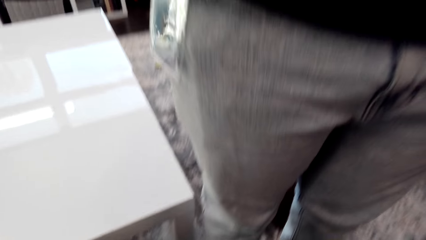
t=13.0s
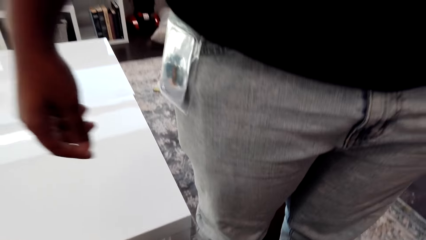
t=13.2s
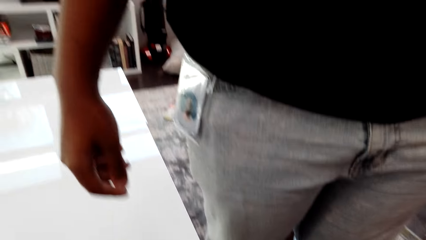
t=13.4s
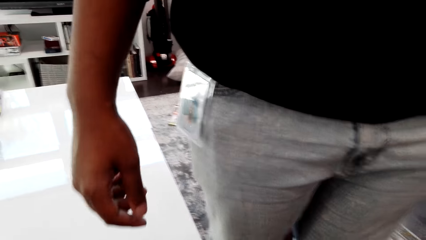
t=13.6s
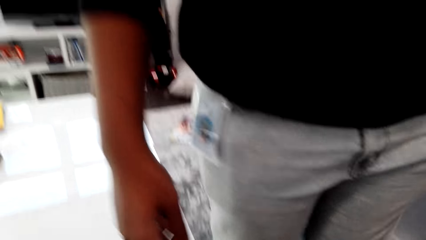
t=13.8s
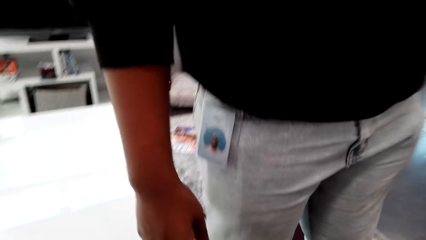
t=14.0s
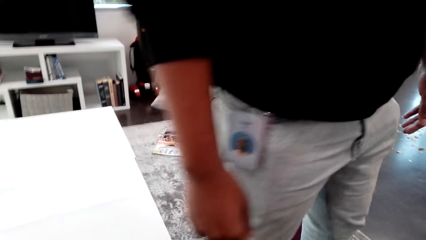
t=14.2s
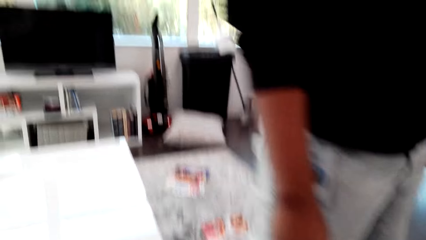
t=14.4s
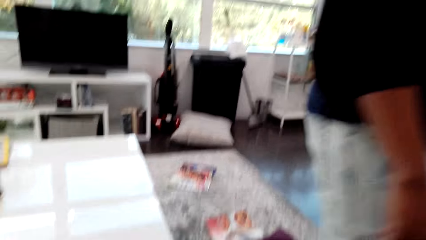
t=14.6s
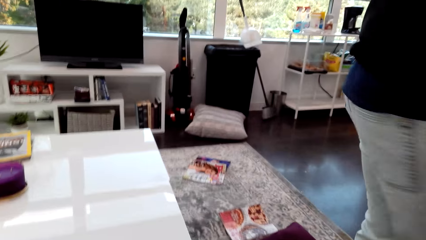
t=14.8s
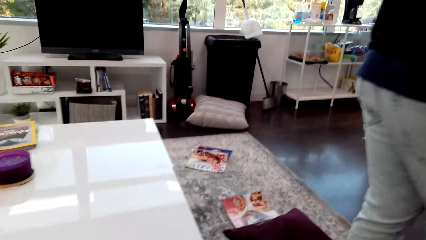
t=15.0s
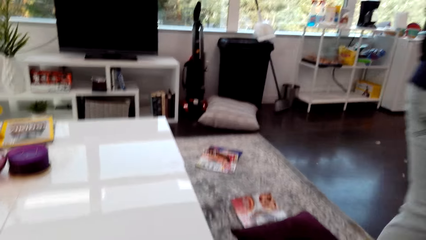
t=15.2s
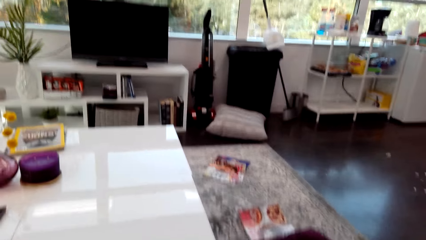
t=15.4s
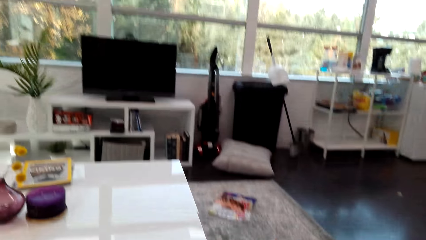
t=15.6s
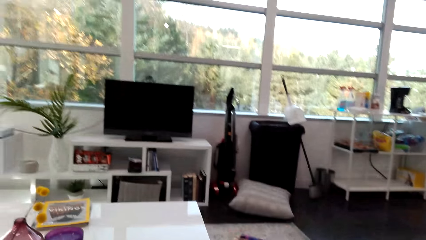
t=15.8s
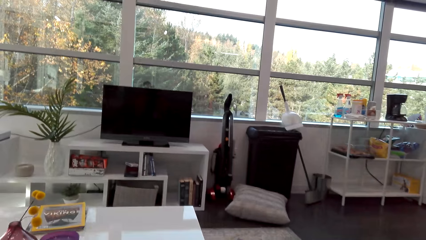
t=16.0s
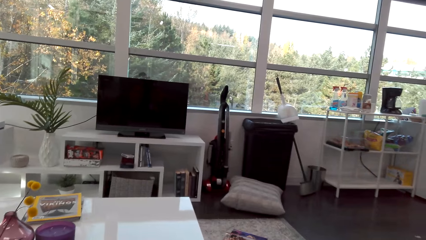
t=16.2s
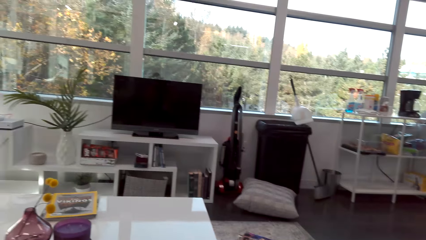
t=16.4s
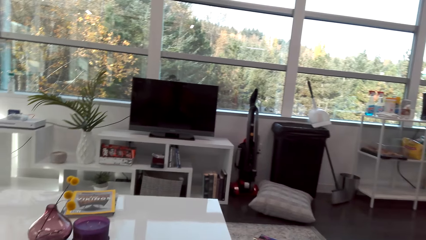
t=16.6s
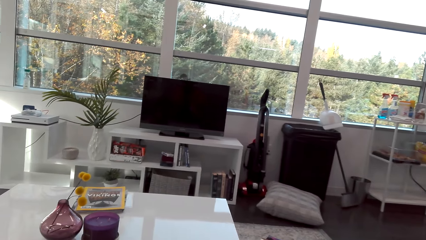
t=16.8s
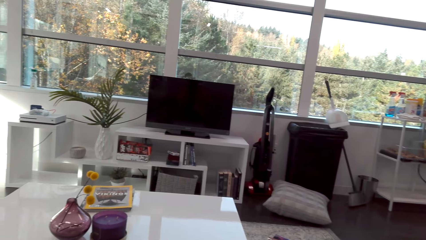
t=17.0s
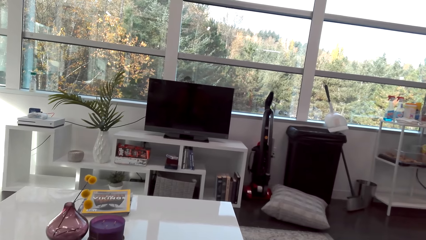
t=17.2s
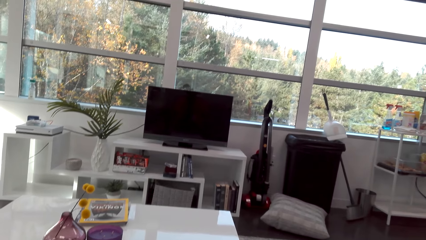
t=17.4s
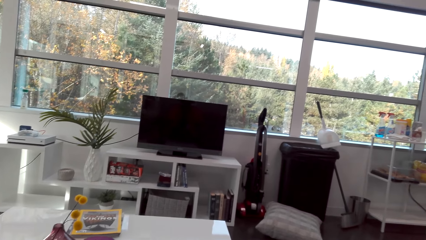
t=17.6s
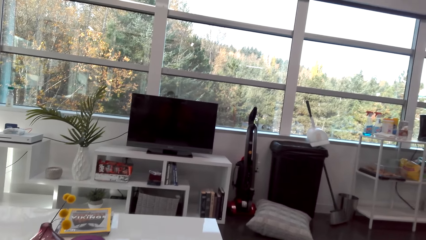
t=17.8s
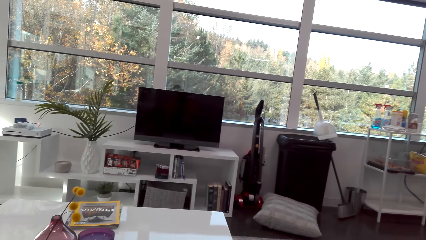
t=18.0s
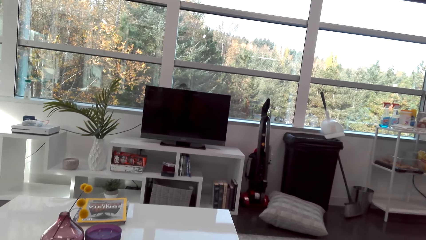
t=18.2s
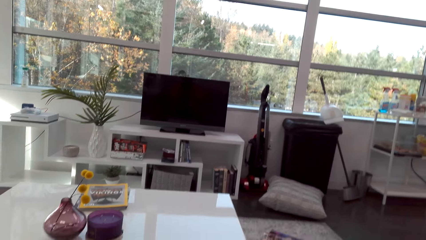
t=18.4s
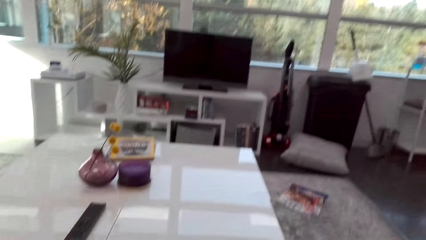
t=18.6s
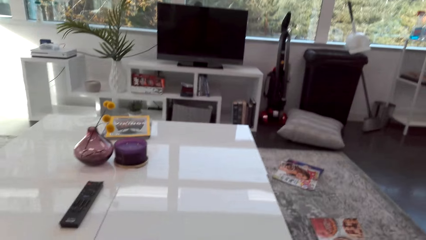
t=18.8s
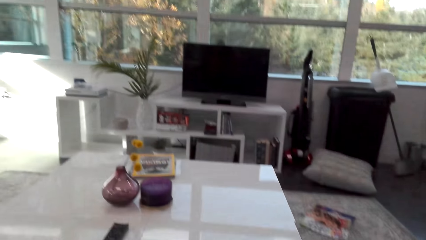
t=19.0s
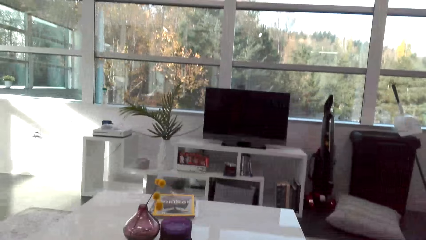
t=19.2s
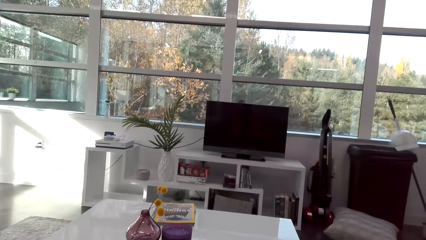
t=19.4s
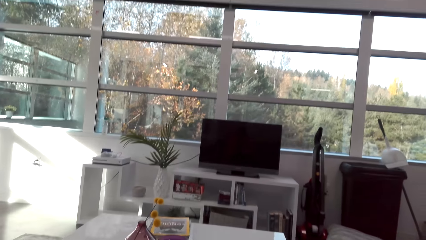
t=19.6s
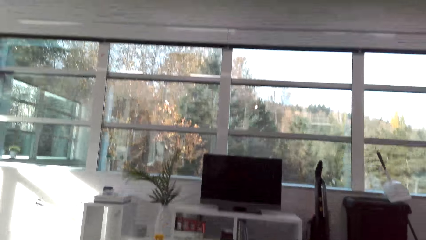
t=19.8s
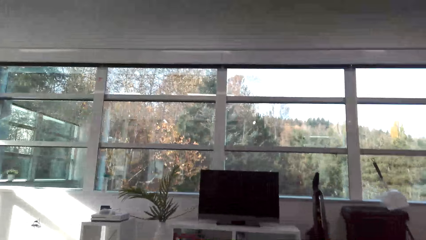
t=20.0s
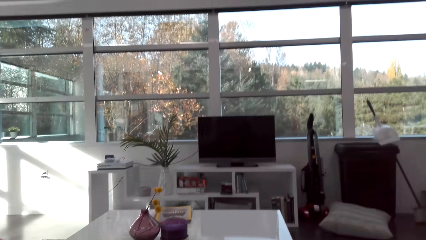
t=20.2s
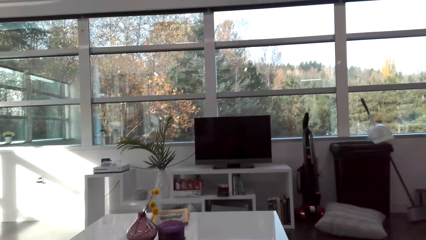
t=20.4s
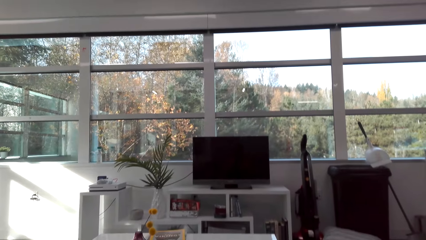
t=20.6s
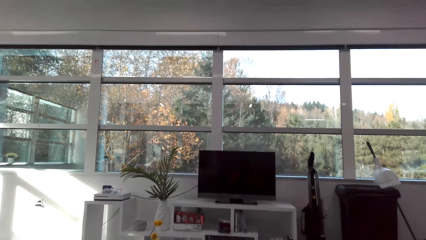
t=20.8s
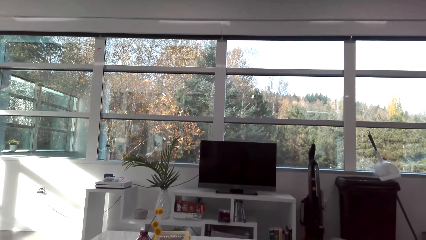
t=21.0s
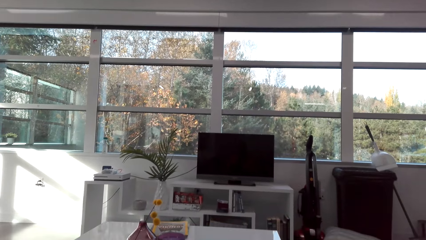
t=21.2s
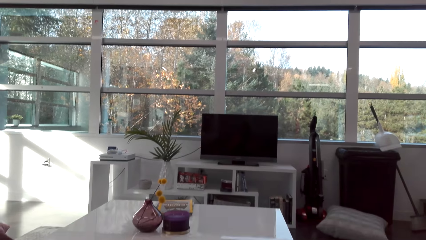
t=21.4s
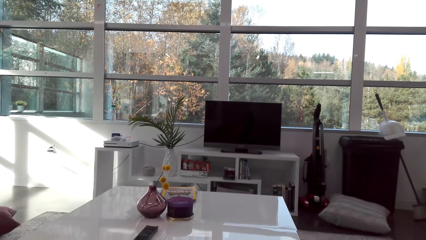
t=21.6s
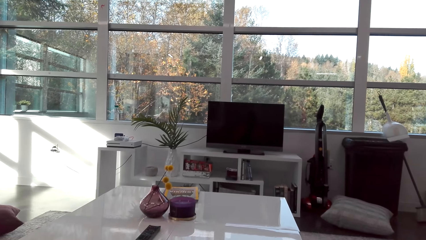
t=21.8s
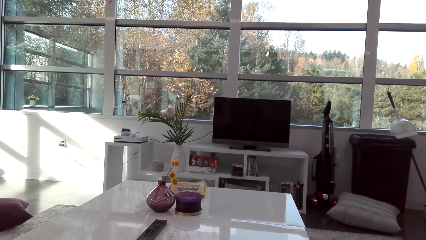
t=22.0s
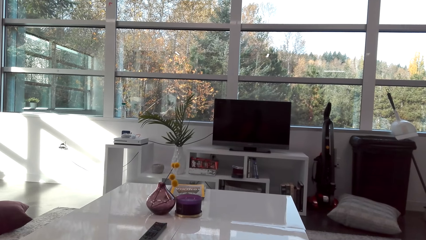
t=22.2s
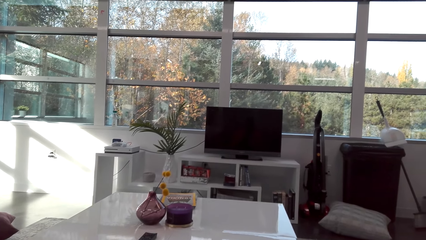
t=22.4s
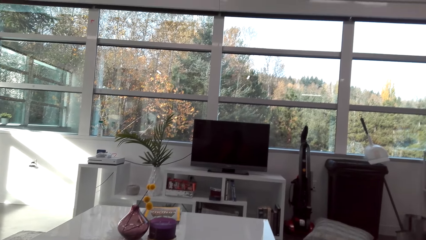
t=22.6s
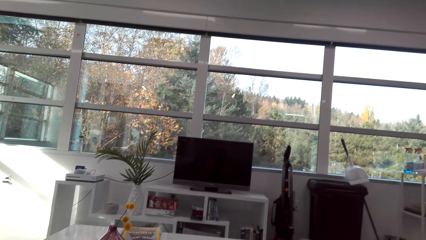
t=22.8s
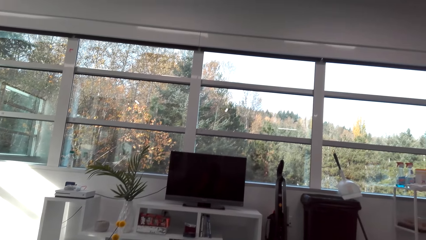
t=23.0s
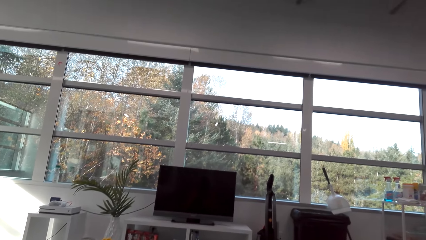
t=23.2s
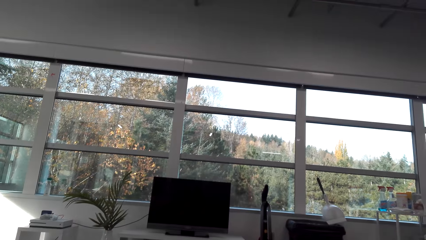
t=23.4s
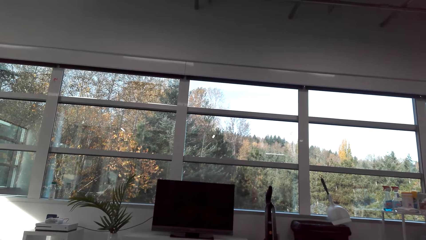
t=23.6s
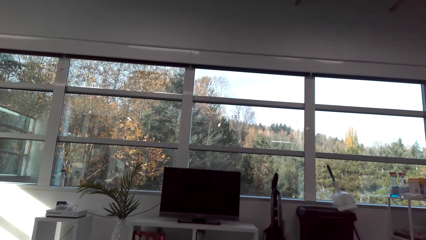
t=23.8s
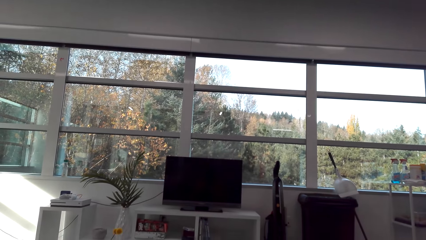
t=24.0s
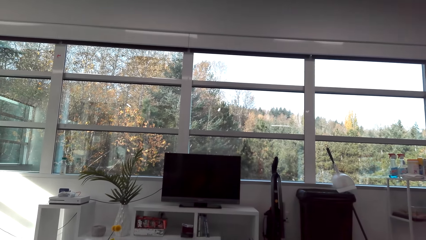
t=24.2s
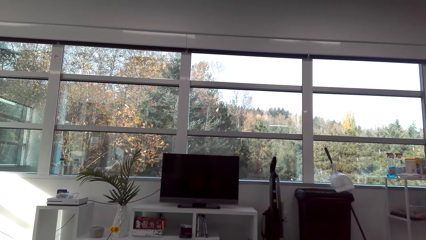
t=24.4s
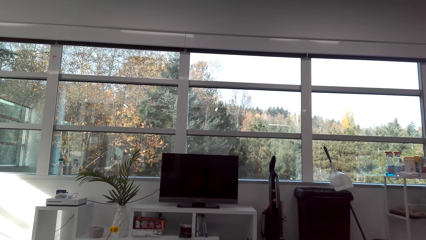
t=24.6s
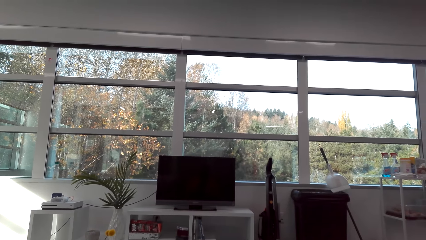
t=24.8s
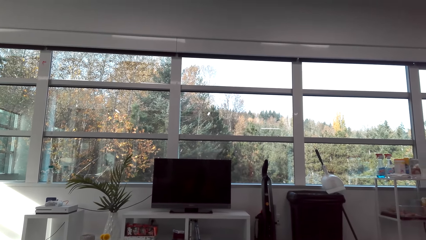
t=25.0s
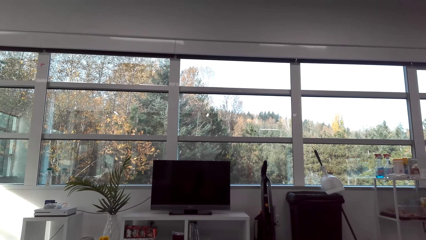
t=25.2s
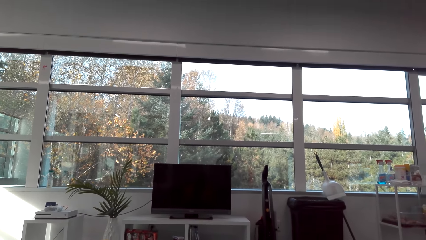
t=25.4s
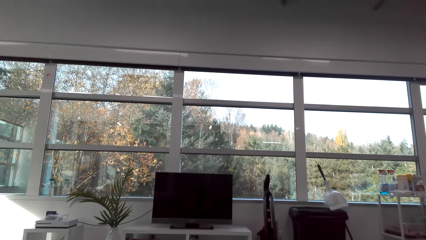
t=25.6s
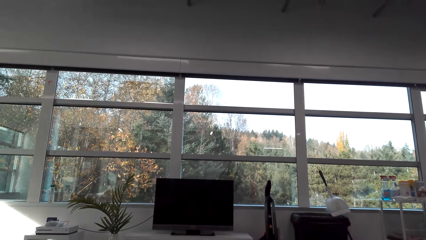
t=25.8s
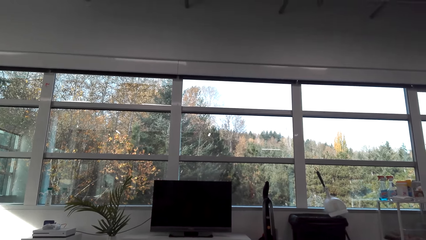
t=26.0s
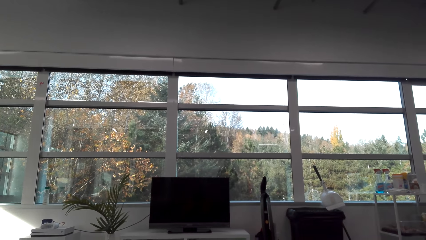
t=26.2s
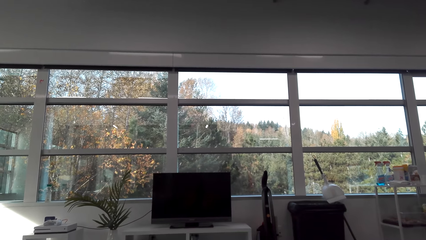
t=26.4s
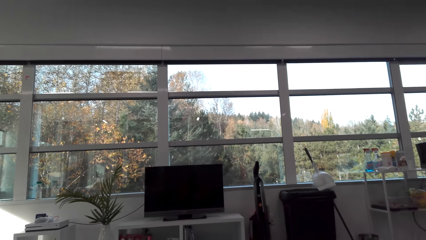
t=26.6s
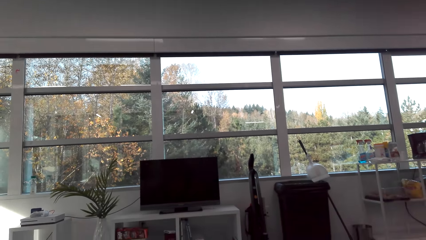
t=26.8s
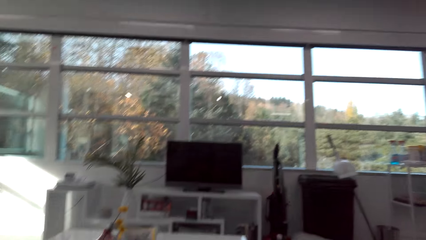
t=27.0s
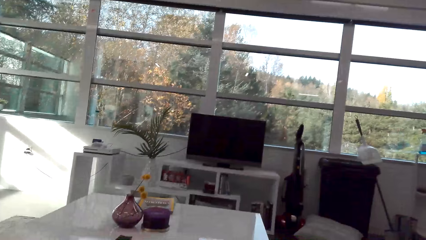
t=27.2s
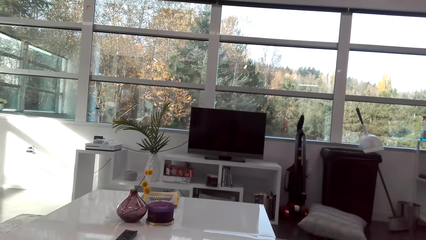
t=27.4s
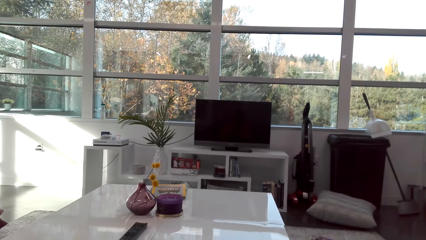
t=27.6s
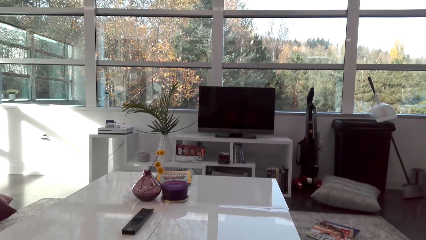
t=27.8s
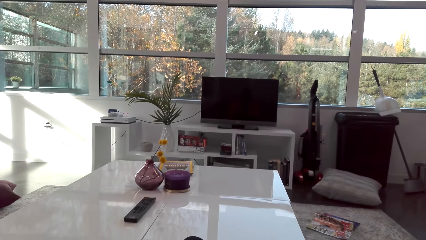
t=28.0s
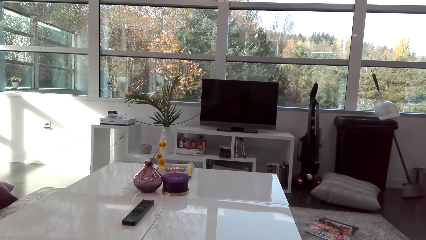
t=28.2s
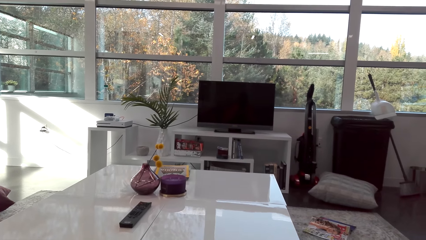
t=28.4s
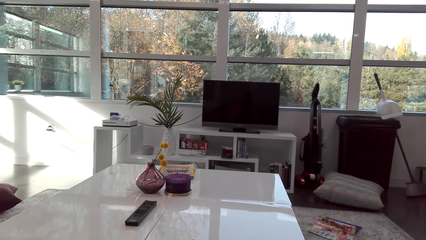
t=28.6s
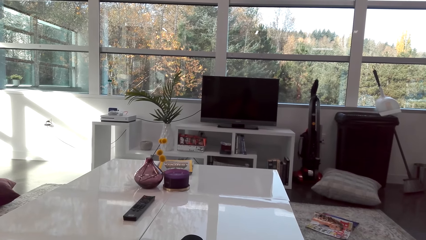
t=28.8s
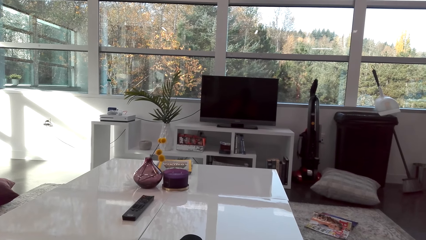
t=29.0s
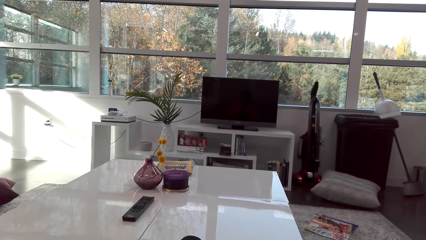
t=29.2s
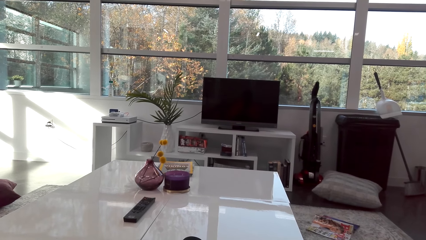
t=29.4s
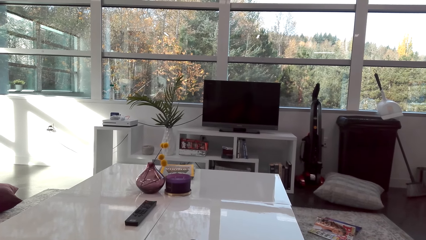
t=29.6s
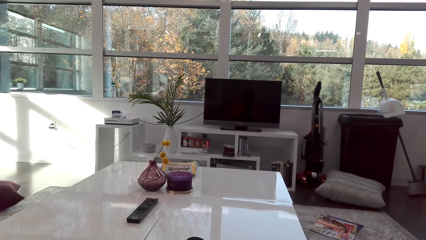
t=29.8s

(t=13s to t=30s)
A man gives the camera wearer a camera. The camera wearer looks around. They look at the television.
